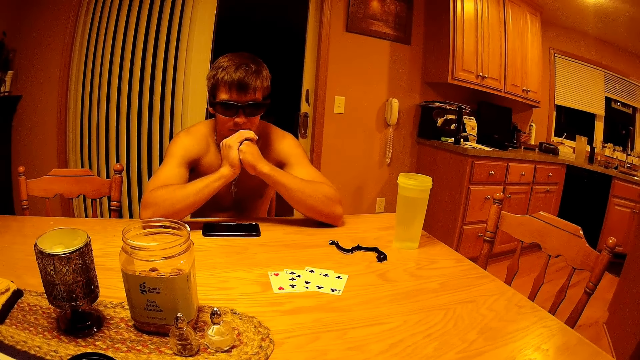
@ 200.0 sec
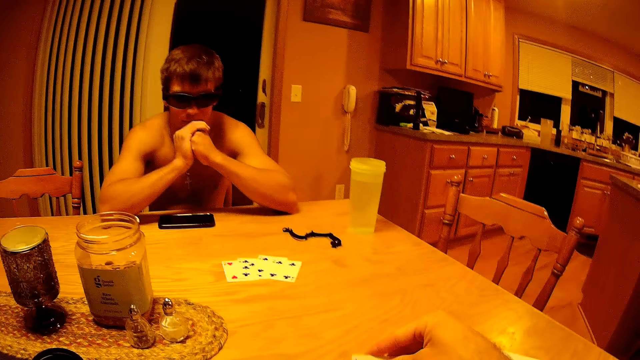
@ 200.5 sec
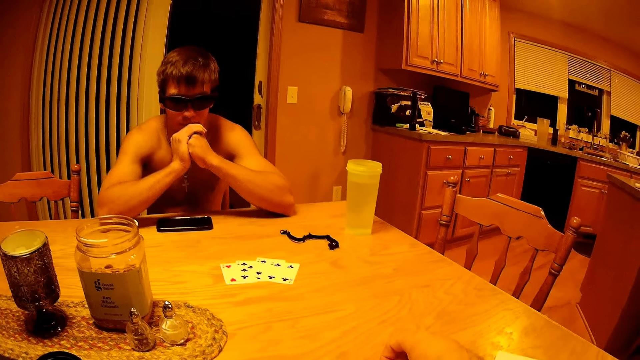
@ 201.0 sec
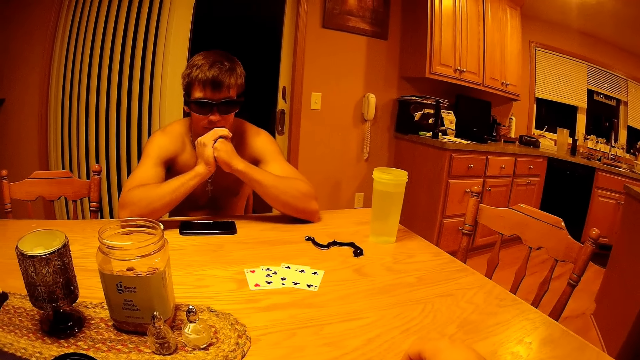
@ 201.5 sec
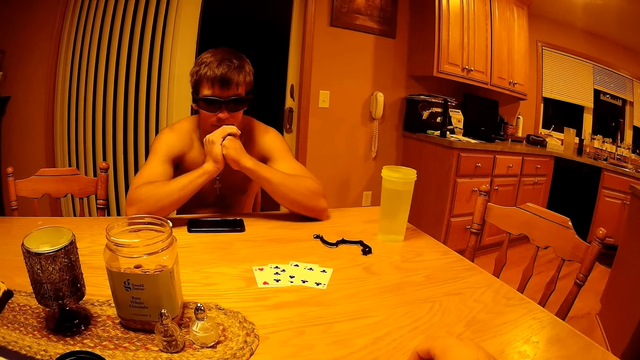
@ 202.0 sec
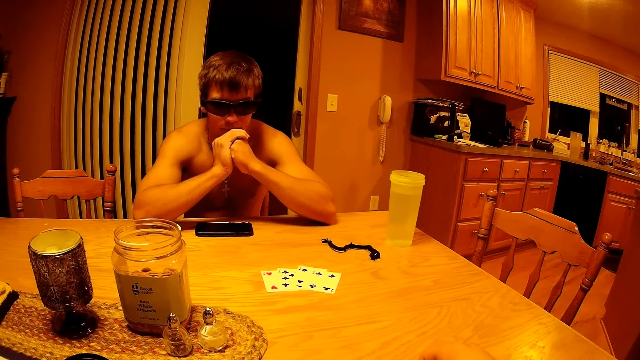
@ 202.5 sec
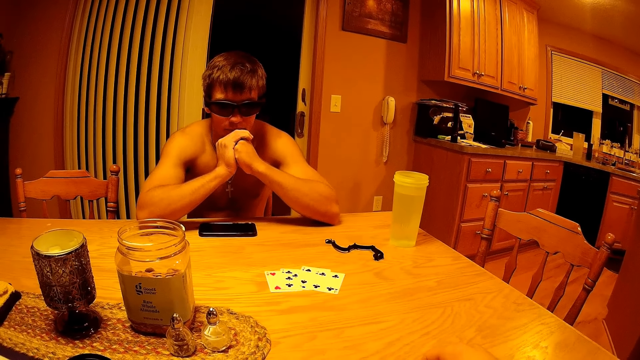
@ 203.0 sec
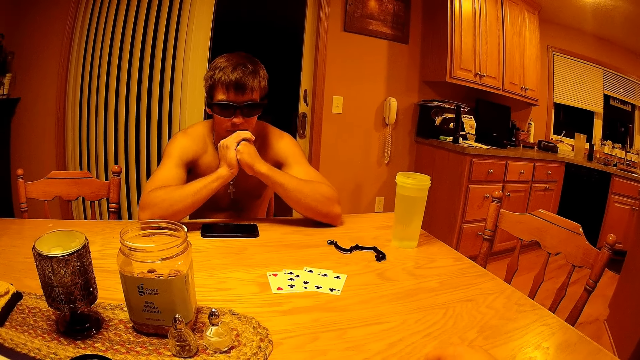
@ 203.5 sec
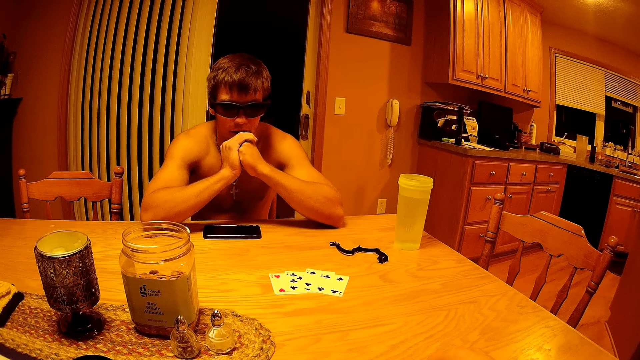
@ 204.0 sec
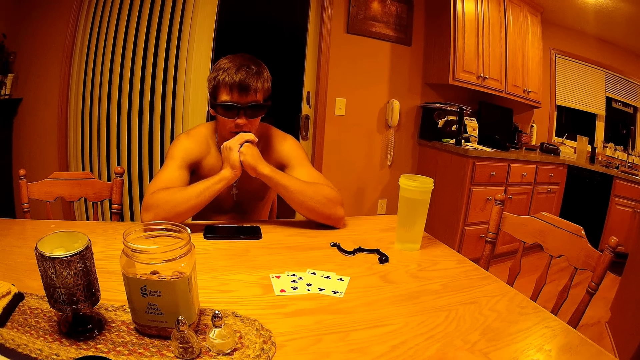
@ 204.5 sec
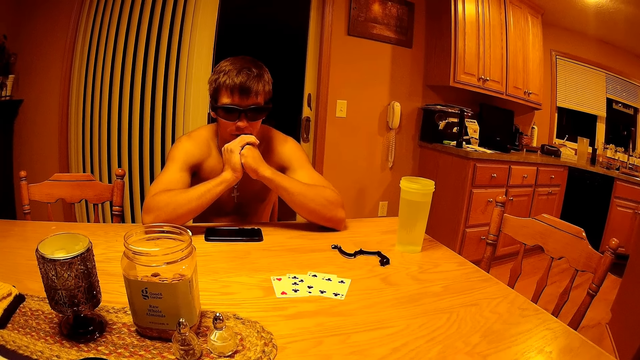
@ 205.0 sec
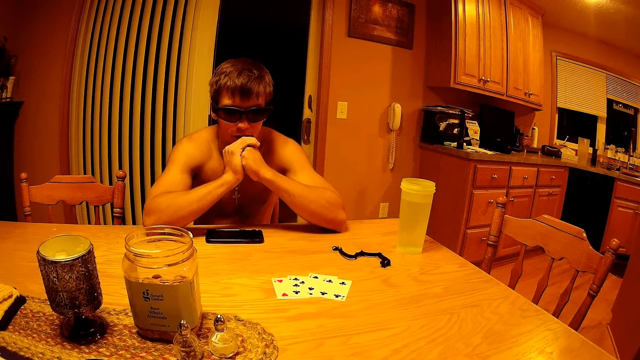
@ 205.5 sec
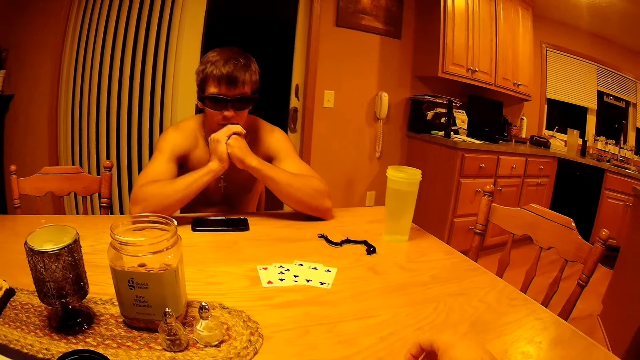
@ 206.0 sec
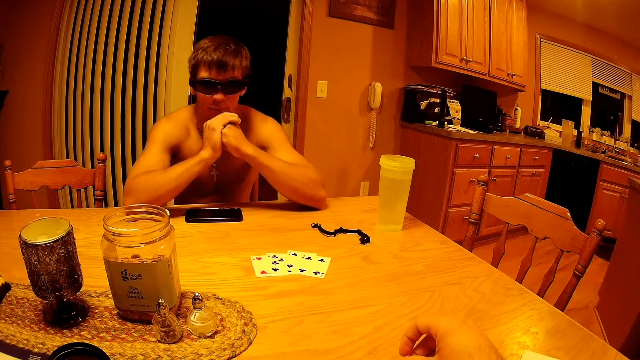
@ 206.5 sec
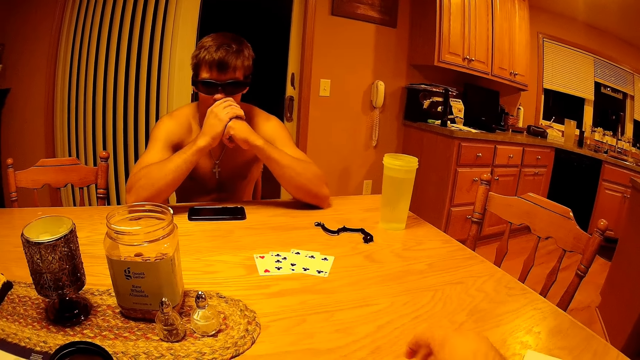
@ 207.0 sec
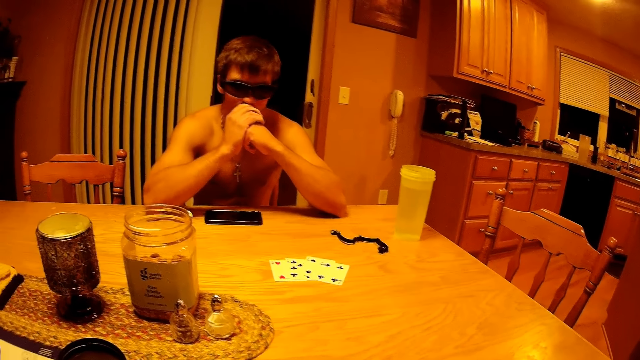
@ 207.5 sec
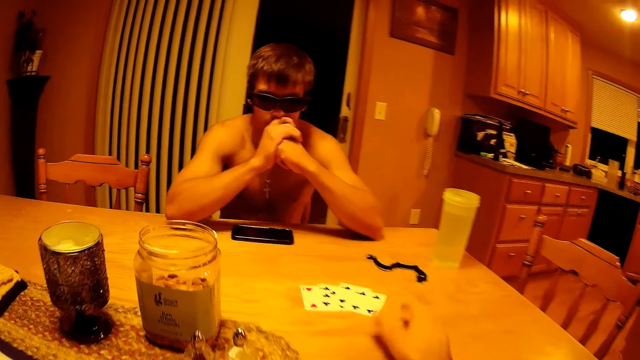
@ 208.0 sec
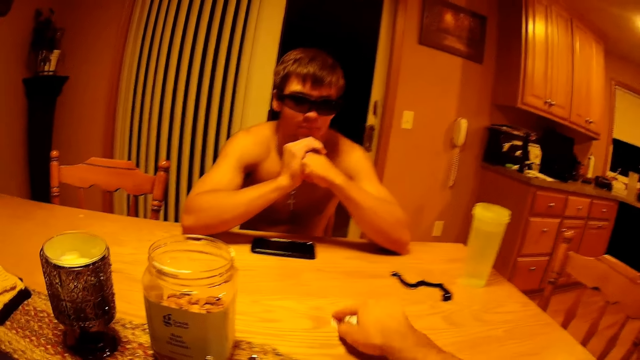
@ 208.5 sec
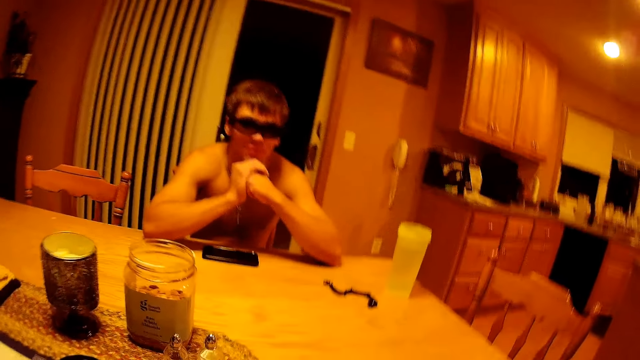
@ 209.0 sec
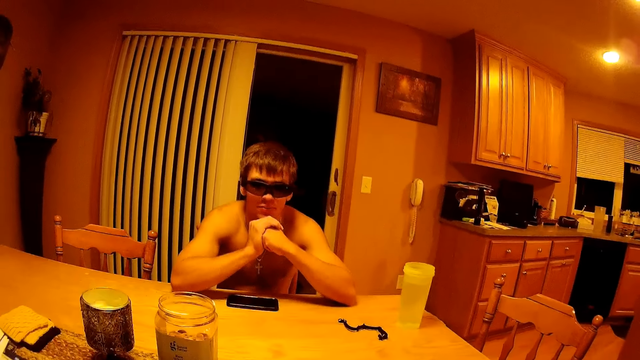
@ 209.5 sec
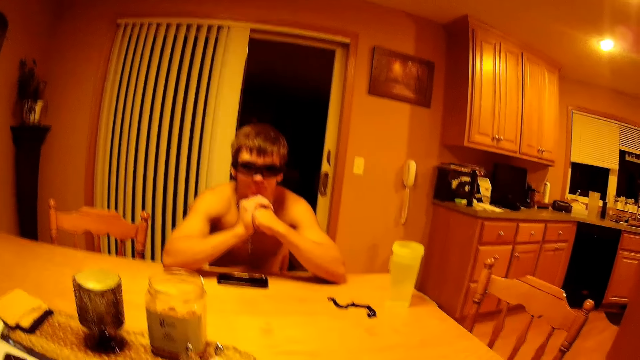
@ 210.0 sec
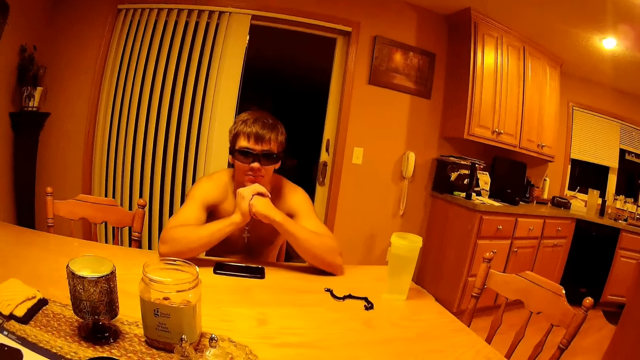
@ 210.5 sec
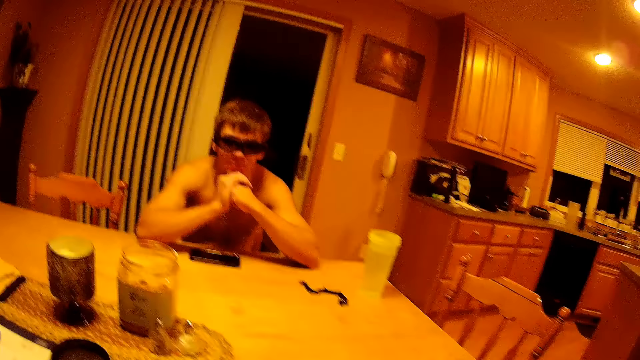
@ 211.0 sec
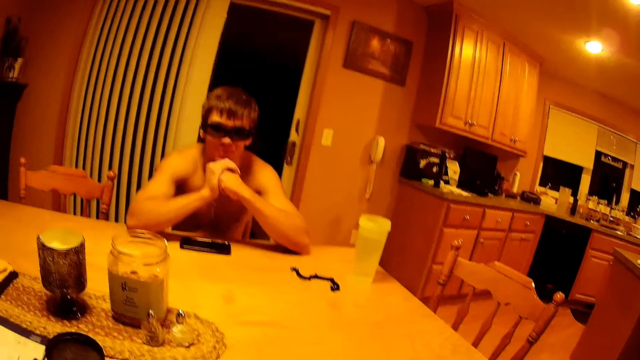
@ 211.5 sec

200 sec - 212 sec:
The camera wearer puts a card on the table. They talk to a man. They pick the cards from the table.

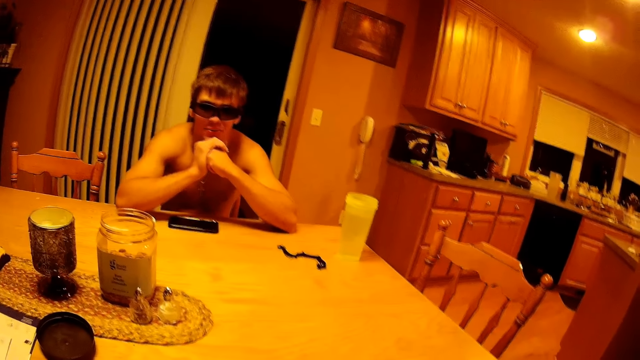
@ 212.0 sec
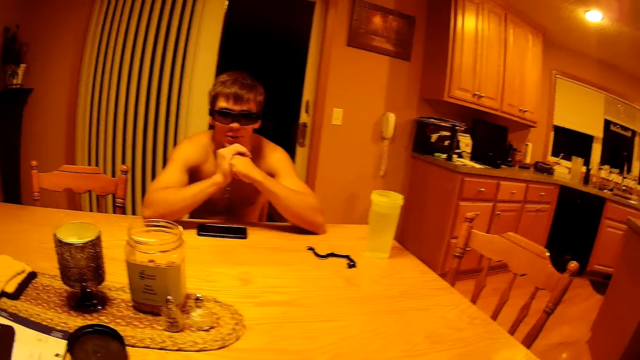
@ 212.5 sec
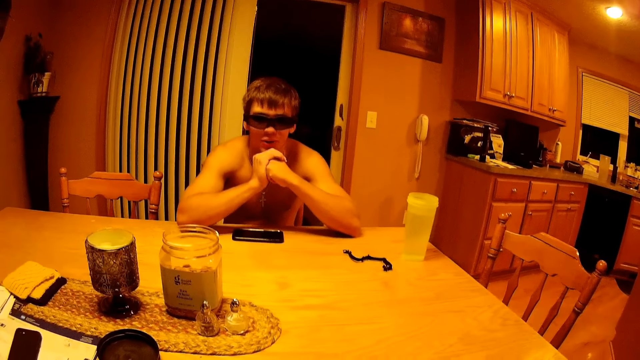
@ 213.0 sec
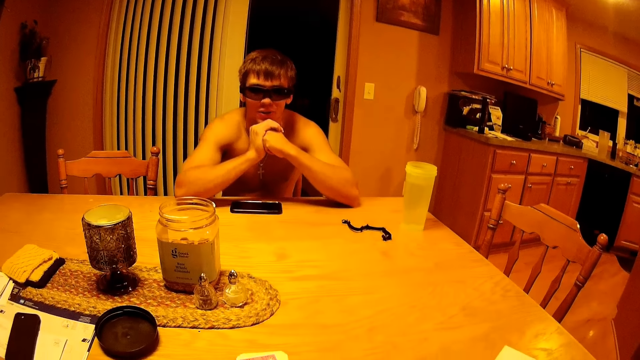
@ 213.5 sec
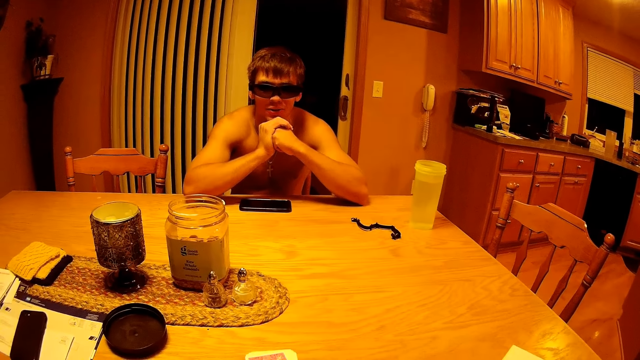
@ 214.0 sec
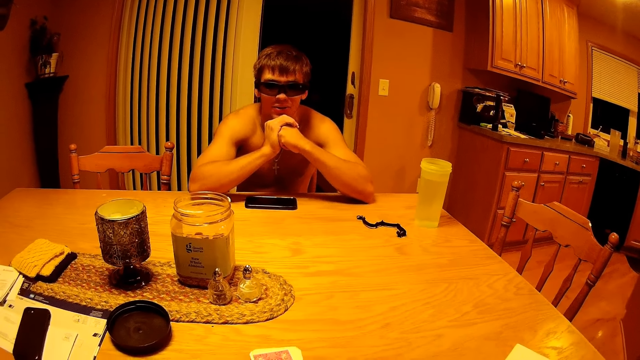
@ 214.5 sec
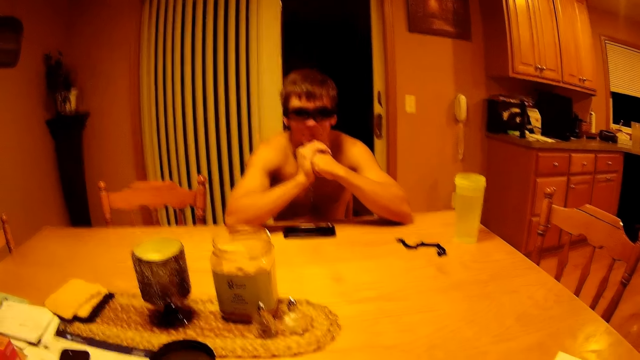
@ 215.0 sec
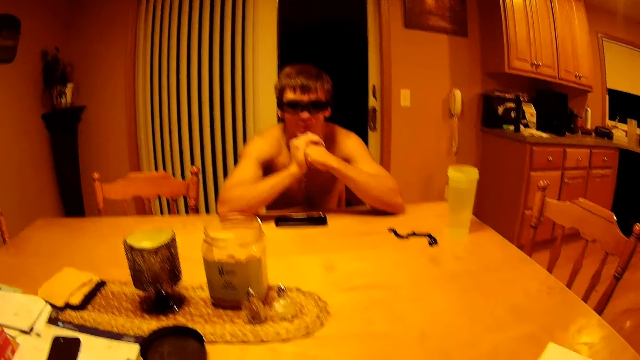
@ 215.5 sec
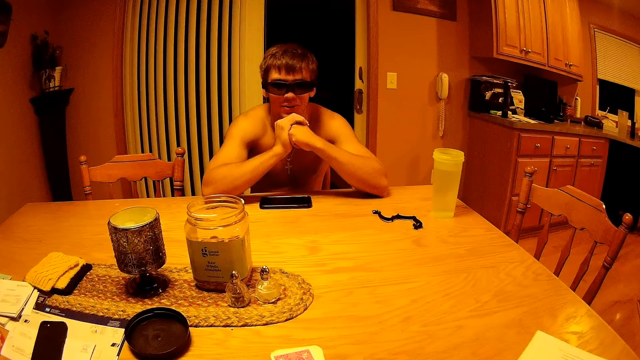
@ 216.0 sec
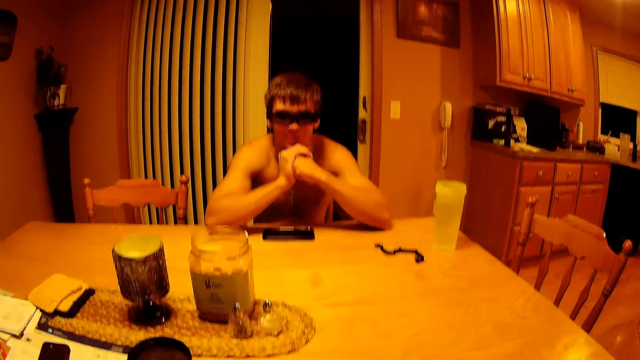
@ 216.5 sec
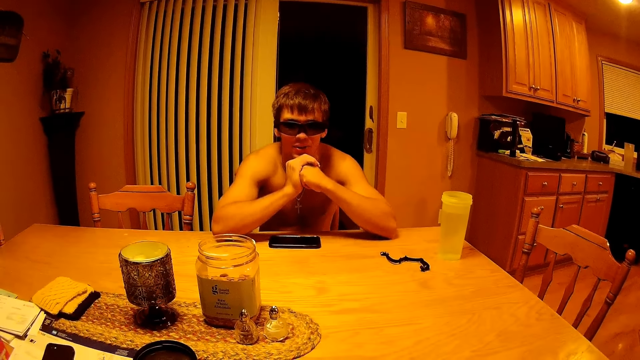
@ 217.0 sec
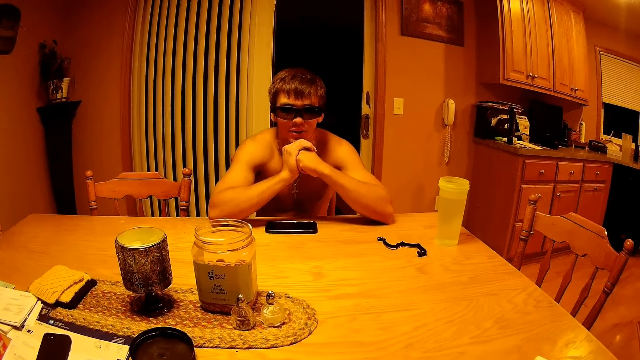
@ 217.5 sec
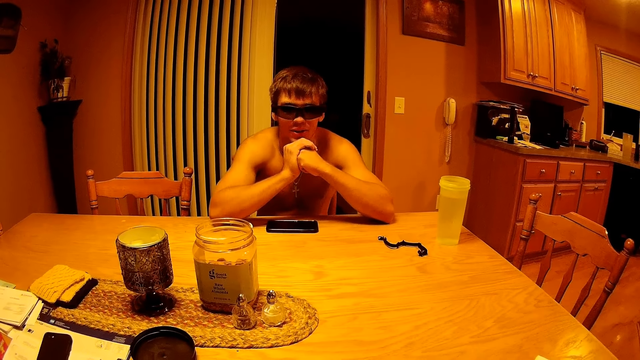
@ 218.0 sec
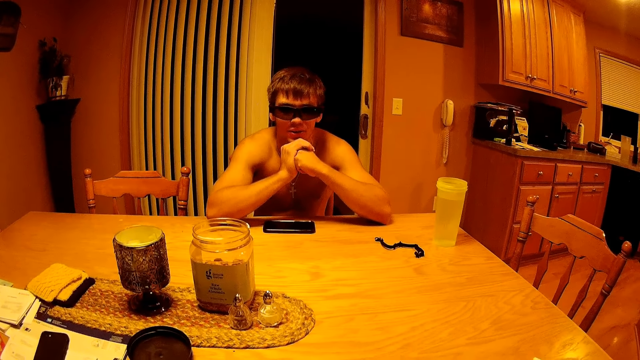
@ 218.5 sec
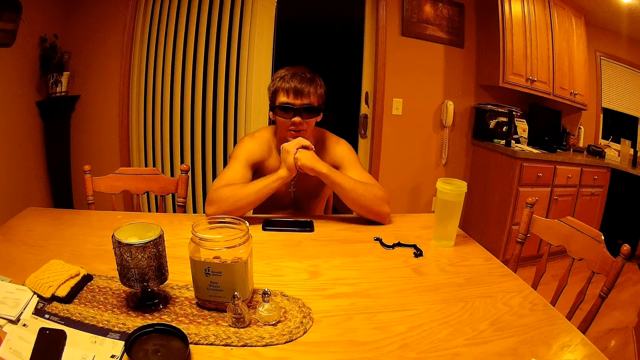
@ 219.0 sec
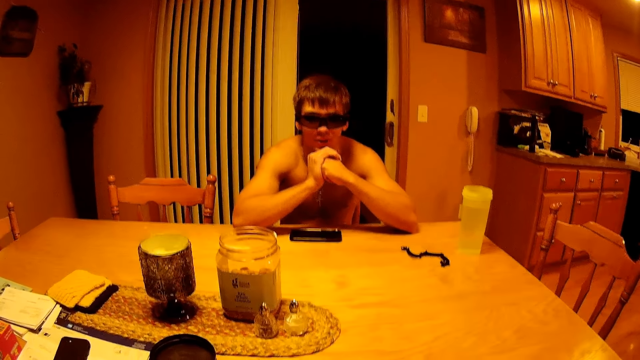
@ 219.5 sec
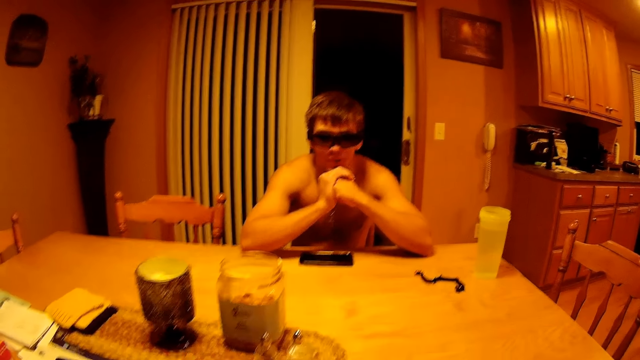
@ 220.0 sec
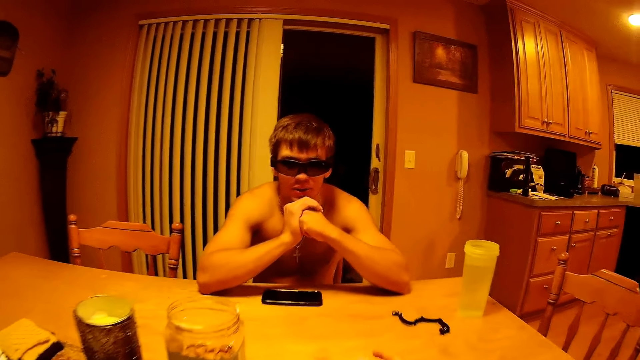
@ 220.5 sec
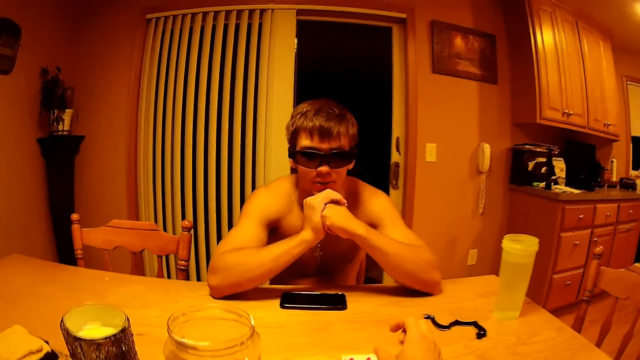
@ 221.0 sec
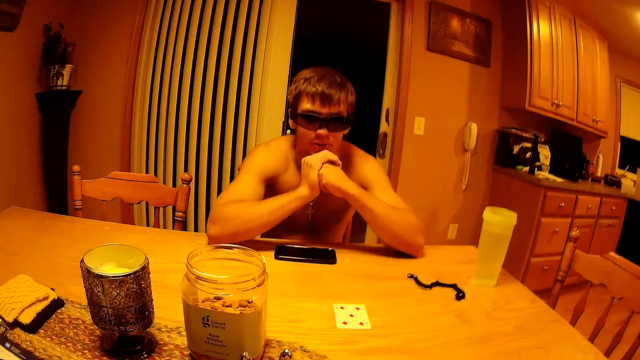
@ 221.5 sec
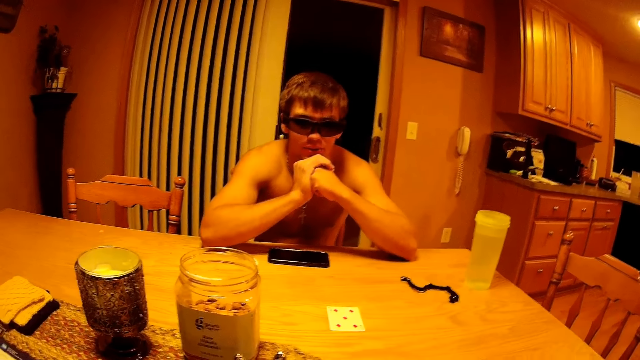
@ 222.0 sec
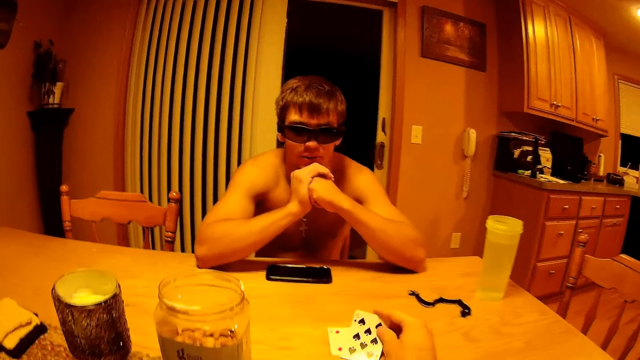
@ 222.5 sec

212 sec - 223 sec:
A man talks to the camera wearer. The camera wearer talks to the man. They pick the cards from the table.
